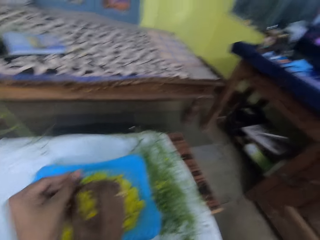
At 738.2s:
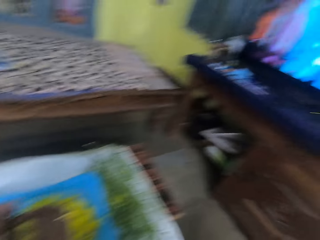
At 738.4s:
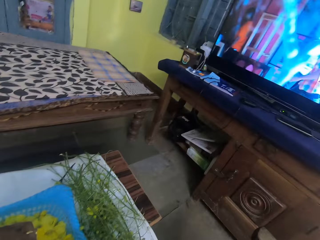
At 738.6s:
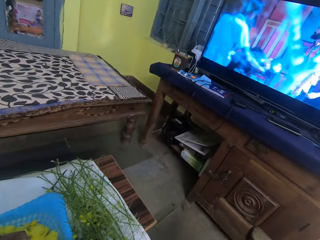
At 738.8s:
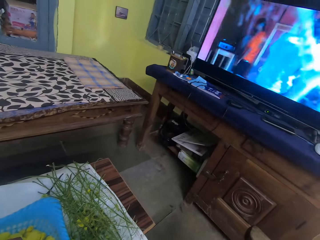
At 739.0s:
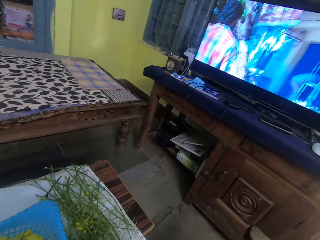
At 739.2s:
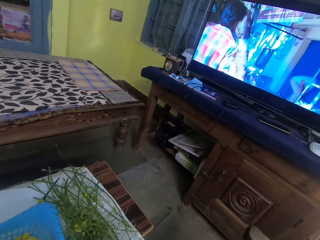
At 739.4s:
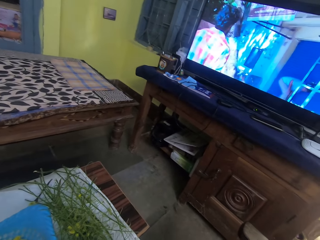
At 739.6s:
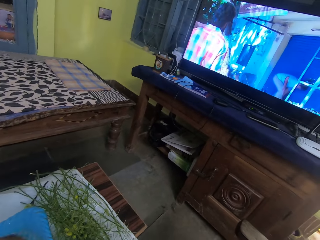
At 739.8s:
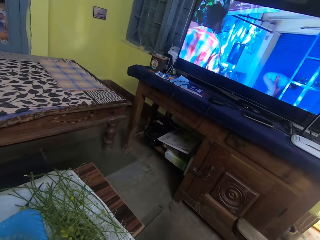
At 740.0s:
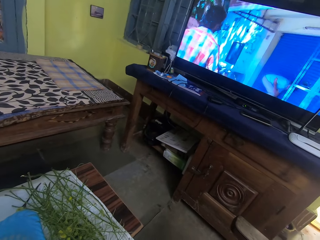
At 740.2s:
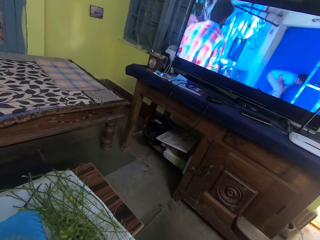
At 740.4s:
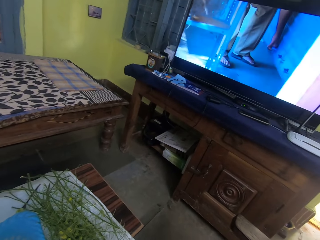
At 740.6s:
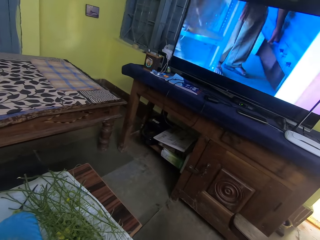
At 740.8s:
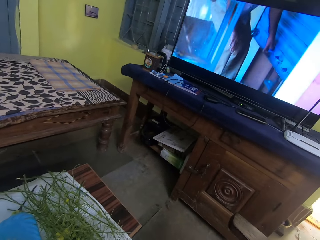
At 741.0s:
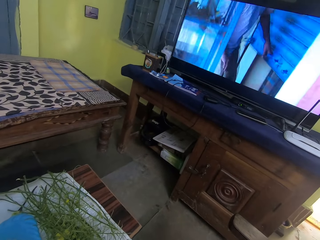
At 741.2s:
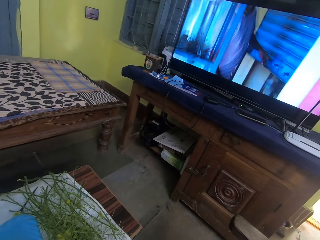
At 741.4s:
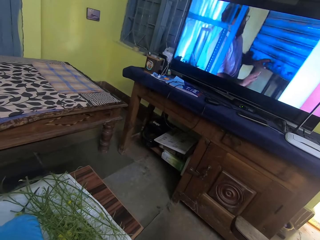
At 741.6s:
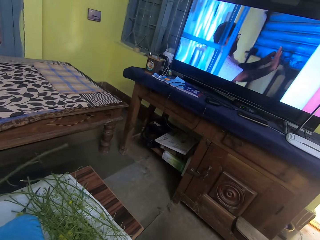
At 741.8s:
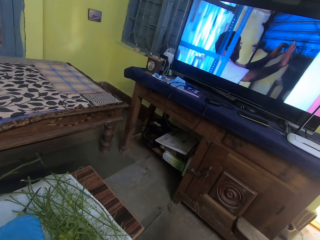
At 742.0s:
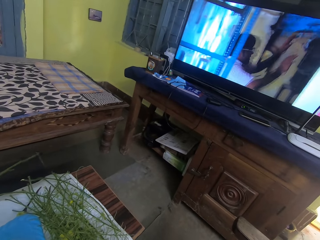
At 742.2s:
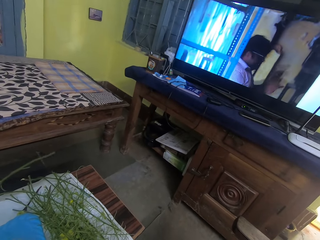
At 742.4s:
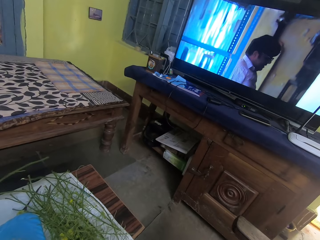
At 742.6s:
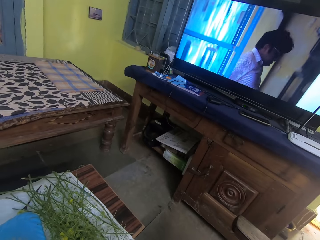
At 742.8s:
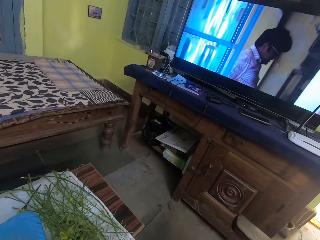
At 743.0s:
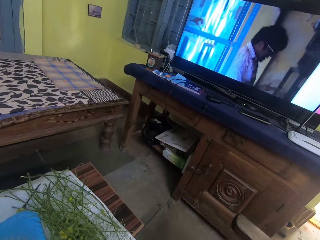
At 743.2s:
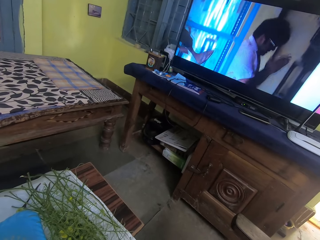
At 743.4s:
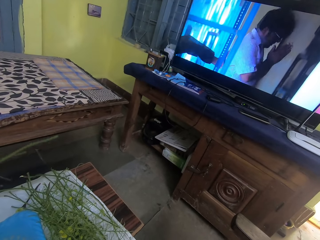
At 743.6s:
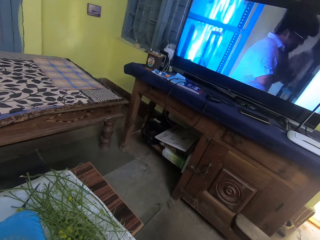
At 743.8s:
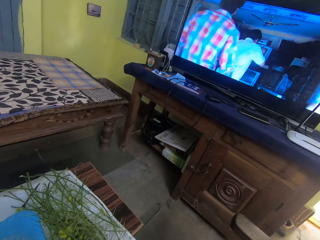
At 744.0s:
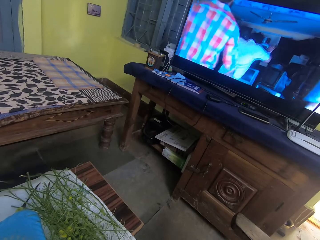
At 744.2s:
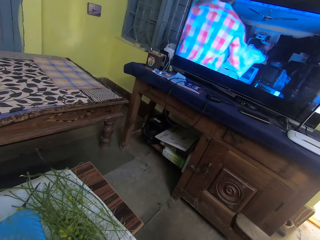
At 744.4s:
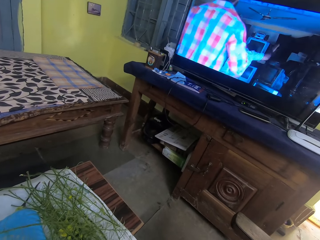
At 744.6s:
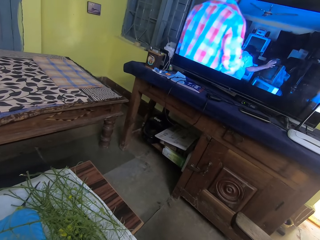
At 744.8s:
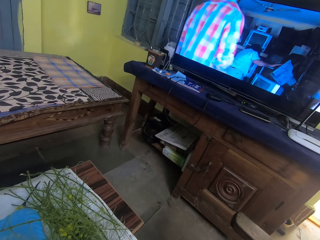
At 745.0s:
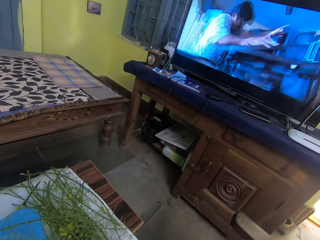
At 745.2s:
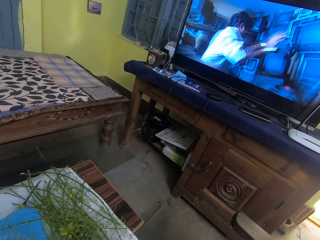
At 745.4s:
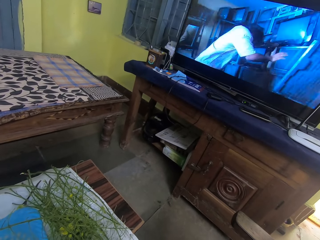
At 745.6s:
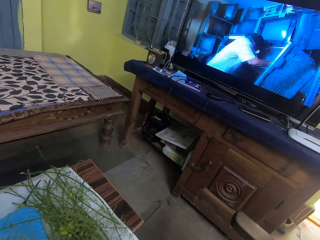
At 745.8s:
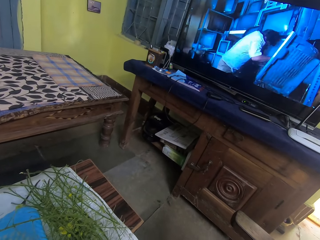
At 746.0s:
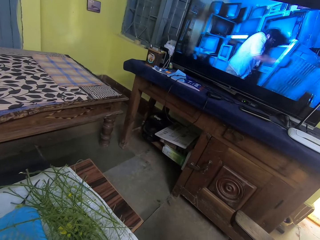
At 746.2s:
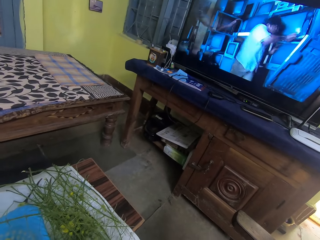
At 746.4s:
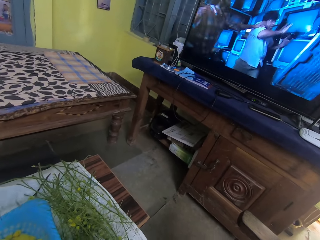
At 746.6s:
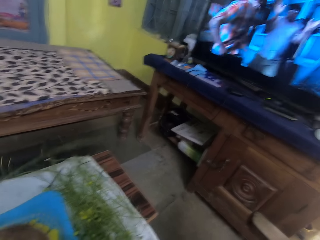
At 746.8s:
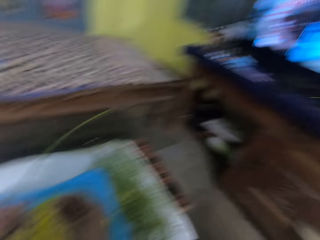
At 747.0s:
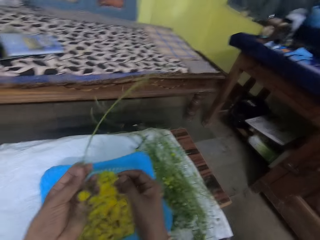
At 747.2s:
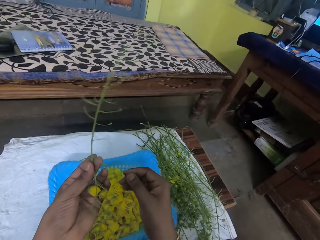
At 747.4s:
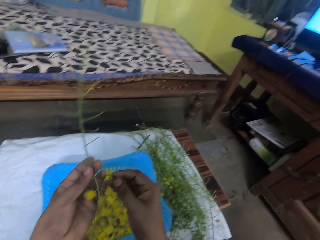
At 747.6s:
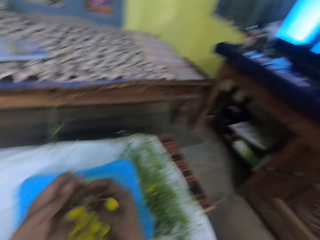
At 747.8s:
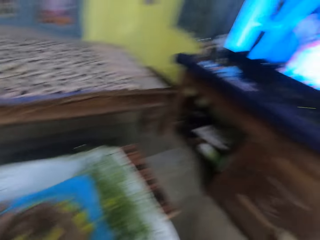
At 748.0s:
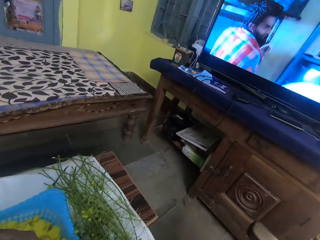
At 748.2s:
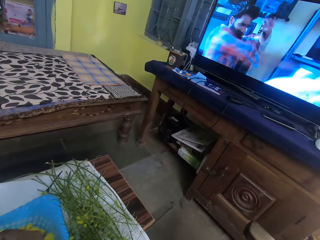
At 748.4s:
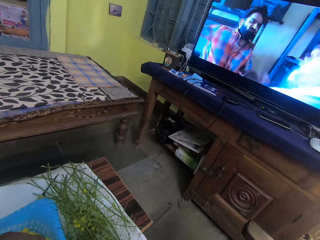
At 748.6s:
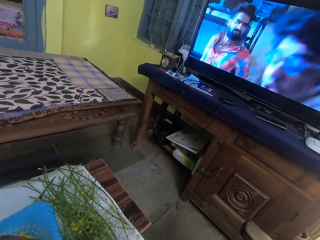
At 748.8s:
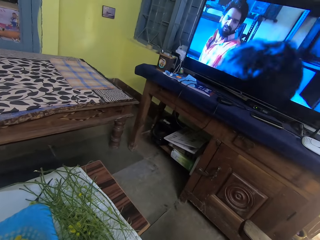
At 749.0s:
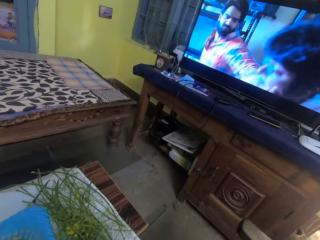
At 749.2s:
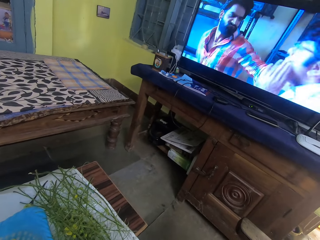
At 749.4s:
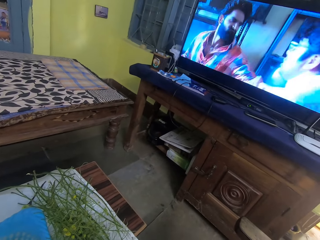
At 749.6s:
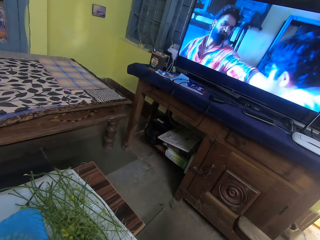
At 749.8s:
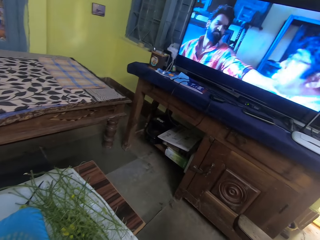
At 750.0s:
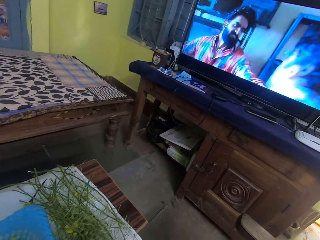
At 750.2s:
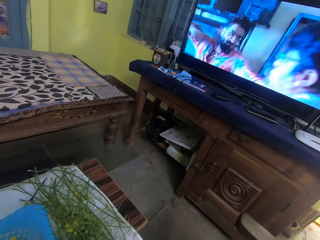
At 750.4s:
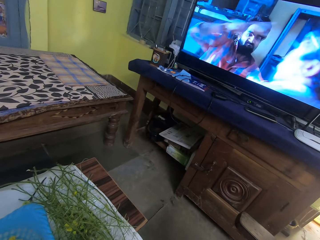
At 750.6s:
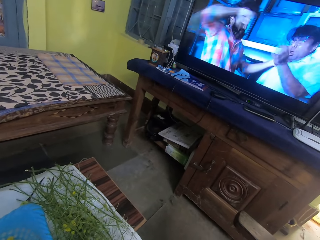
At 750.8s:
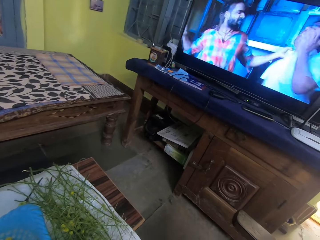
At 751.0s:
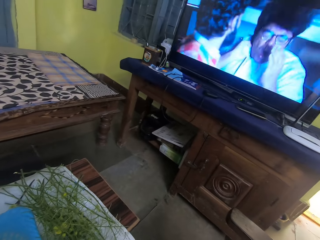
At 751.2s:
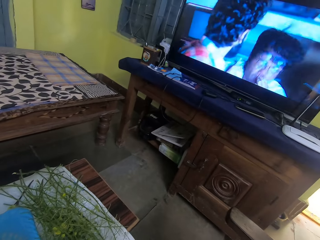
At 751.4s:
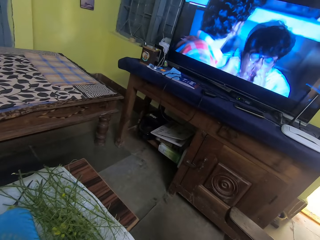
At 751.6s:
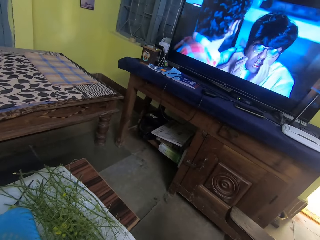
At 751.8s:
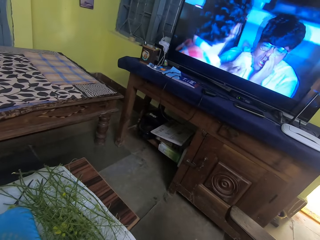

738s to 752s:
The camera wearer plucks leaves from the leaf stem in her left hand with her right hand. She stares at the screen. She plucks a flower from the plant. She stares at the screen.

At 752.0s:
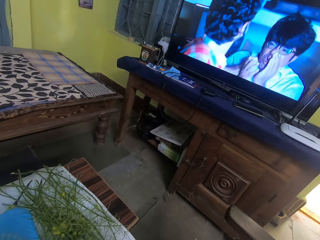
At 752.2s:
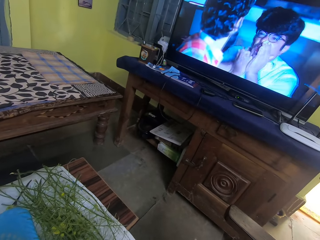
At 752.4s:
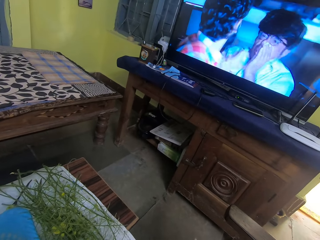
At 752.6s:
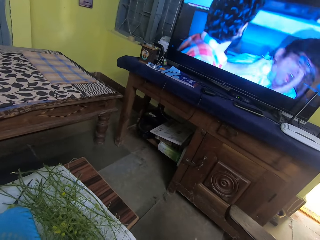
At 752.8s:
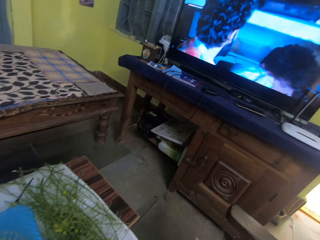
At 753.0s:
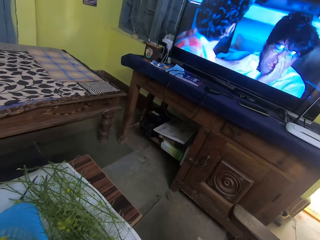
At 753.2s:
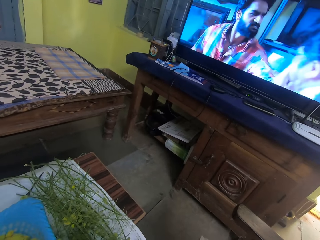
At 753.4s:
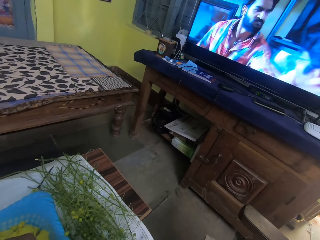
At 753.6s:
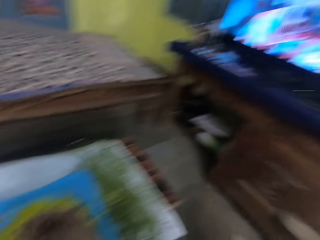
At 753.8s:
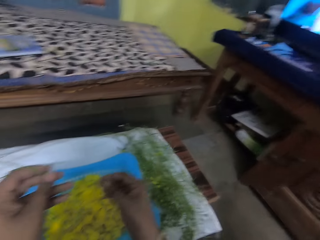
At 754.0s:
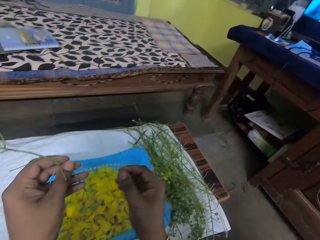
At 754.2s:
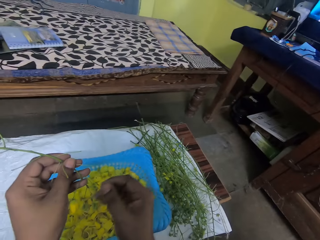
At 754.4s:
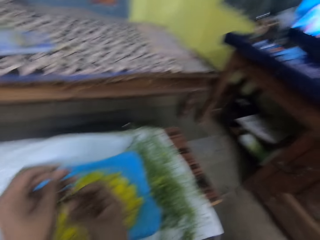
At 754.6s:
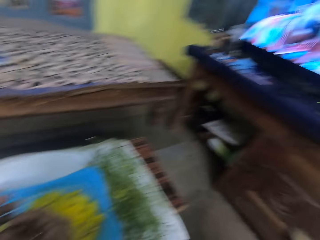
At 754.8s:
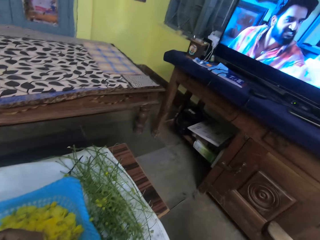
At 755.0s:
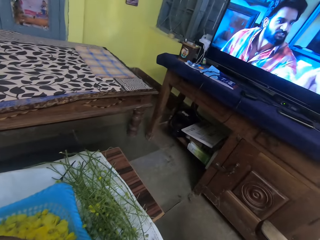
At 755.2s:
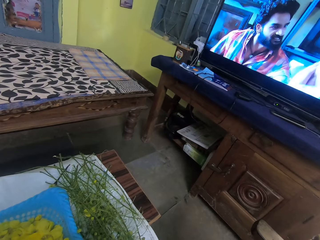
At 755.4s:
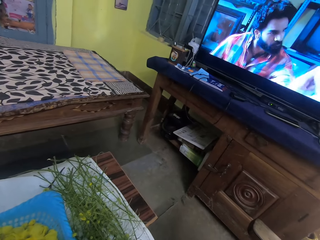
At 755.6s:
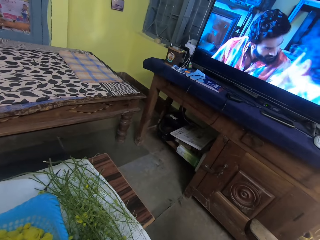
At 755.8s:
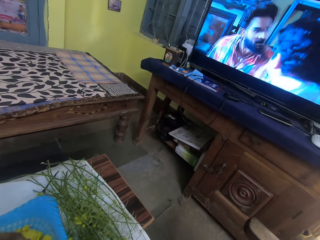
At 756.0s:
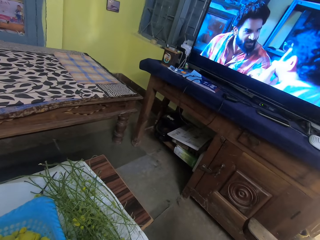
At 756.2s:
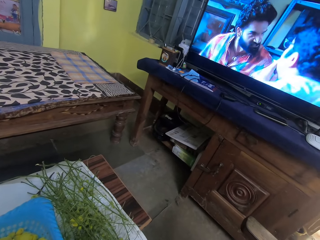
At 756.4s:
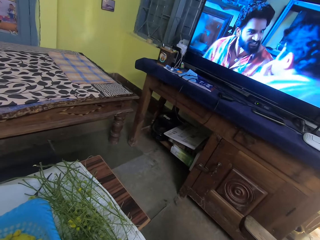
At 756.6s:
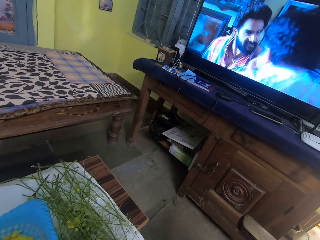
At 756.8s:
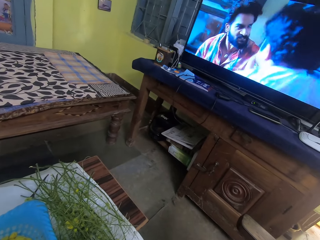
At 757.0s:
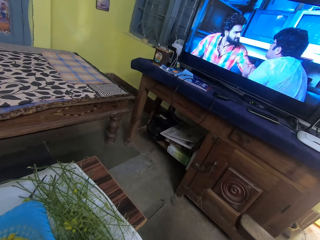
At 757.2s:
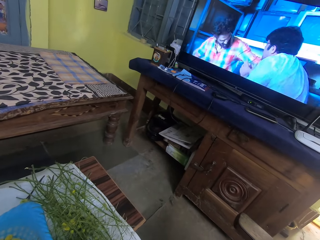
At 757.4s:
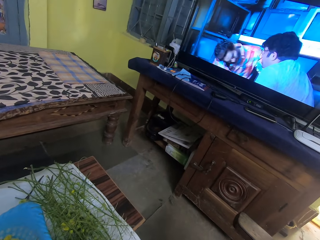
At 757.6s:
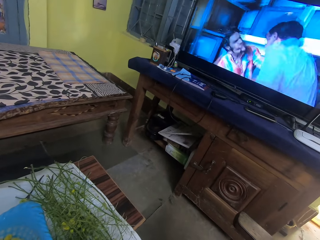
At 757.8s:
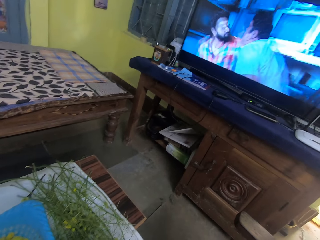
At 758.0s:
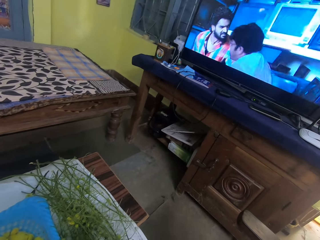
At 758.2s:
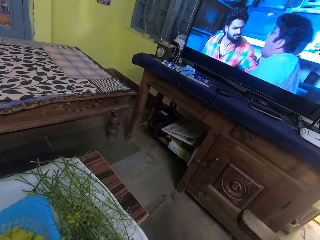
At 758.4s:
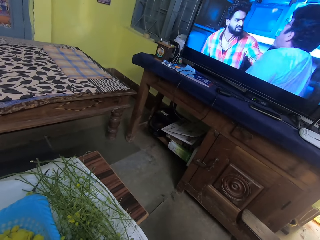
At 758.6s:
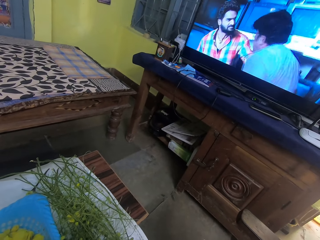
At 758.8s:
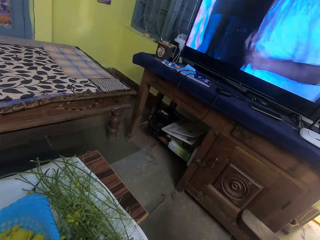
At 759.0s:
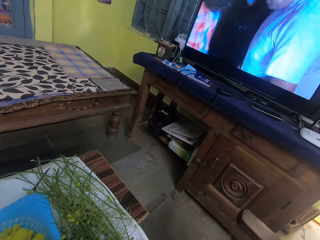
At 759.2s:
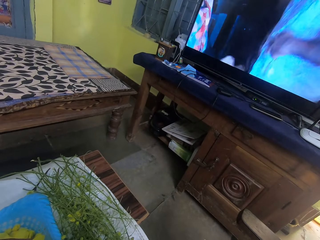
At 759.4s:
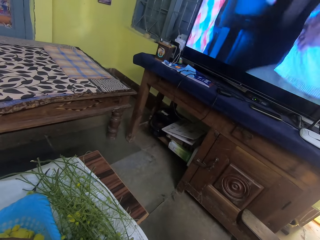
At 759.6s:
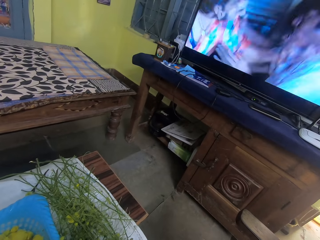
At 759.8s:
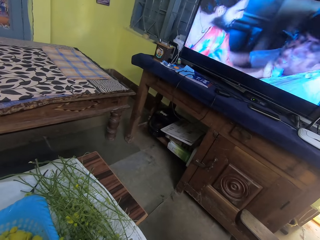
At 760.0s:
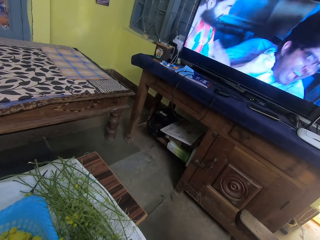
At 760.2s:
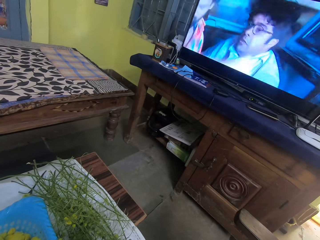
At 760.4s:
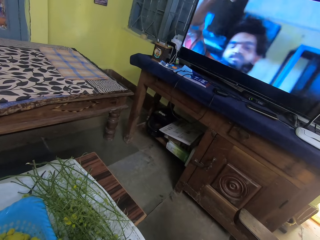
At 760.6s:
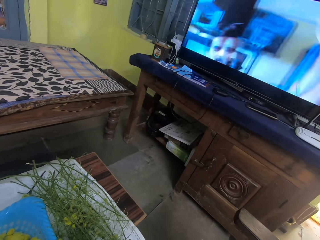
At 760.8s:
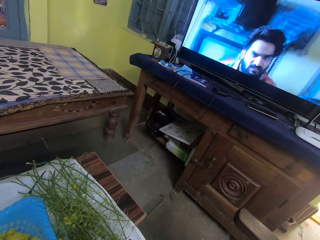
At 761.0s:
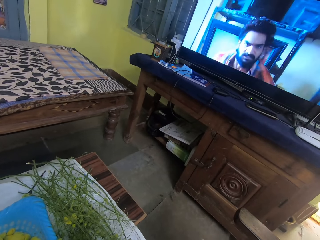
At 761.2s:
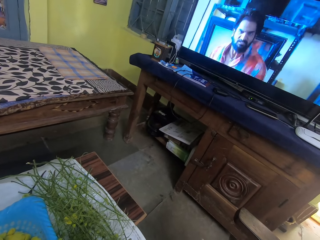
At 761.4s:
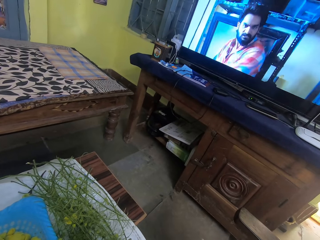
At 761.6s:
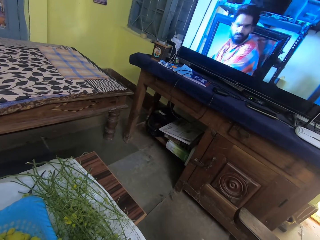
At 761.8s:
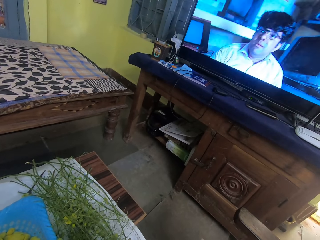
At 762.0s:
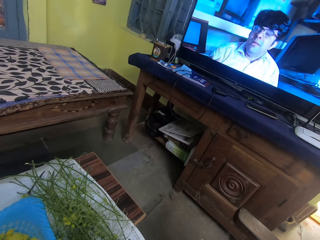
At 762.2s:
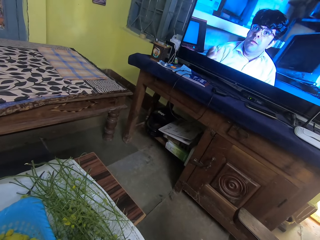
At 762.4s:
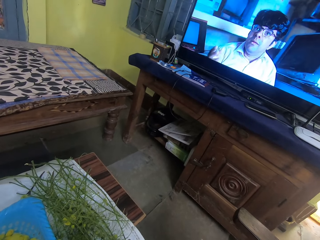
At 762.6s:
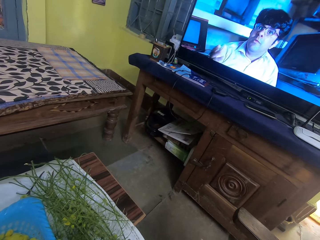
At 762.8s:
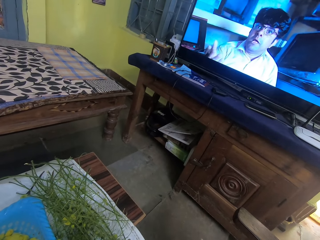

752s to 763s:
The camera wearer stares at the flower. She plucks leaves from the leaf stem in her left hand with her right hand. She stares at the screen.
